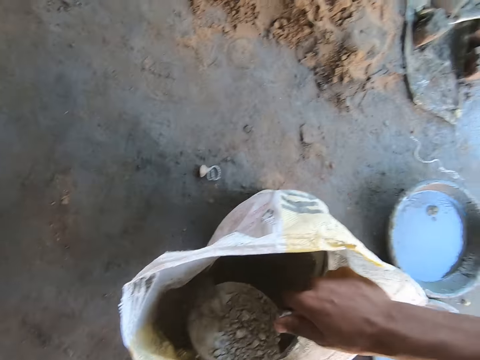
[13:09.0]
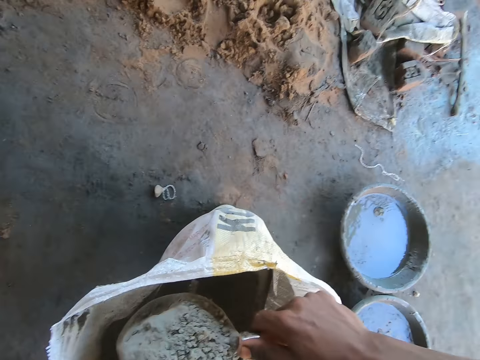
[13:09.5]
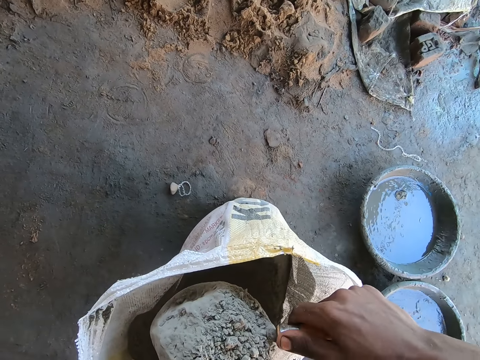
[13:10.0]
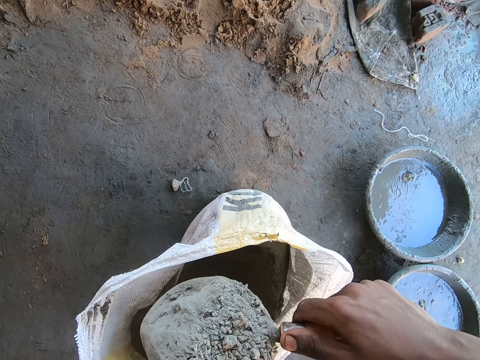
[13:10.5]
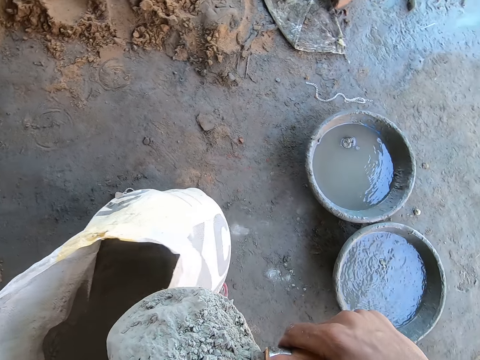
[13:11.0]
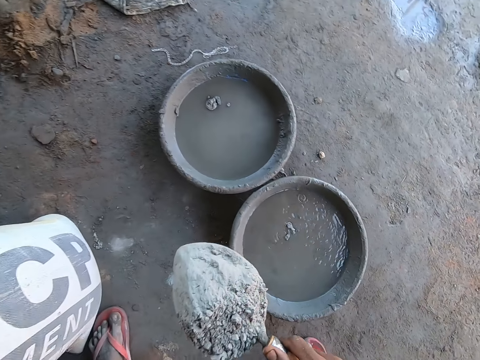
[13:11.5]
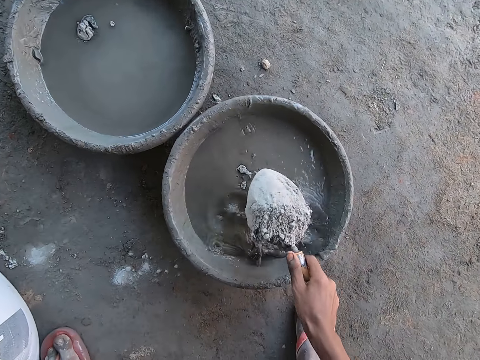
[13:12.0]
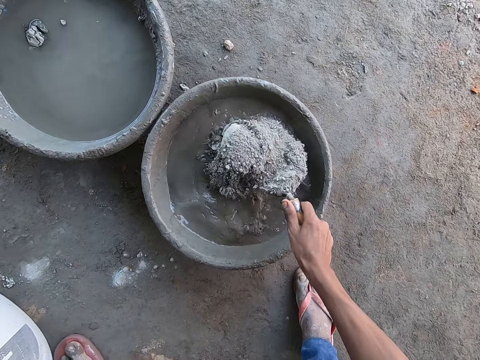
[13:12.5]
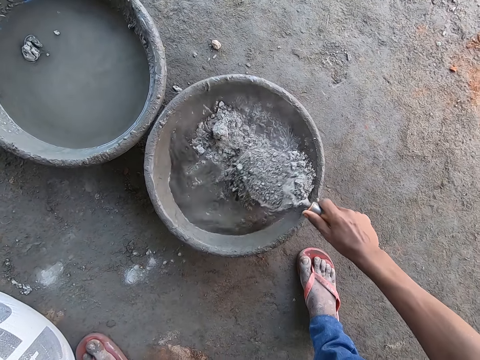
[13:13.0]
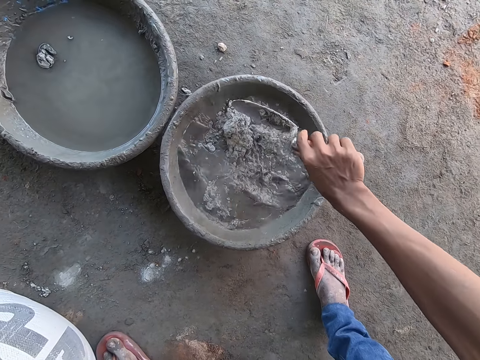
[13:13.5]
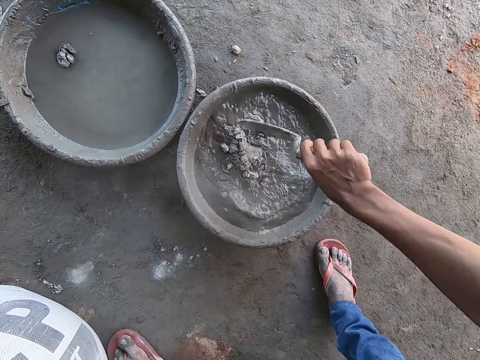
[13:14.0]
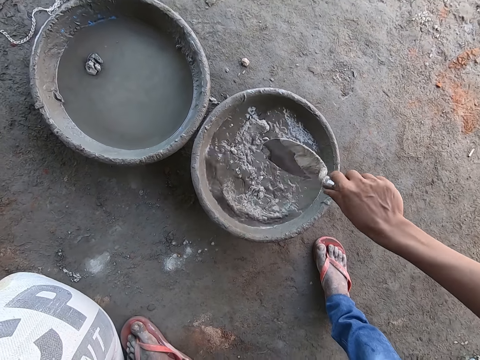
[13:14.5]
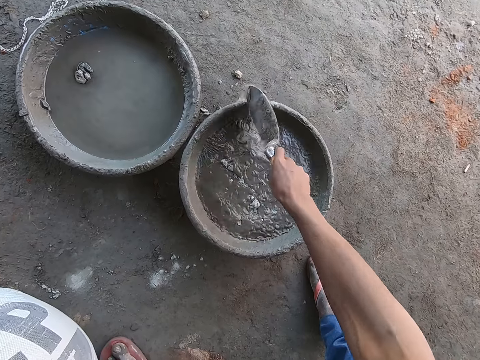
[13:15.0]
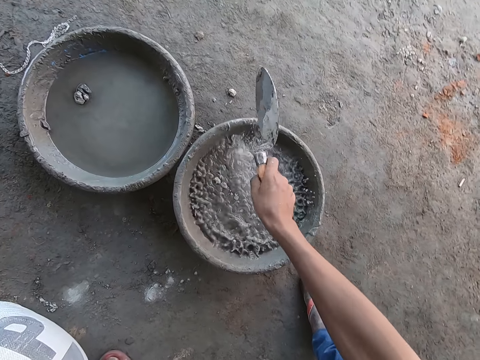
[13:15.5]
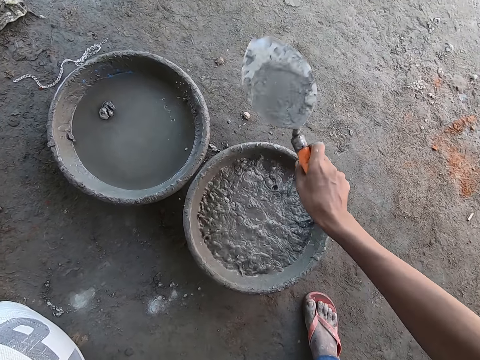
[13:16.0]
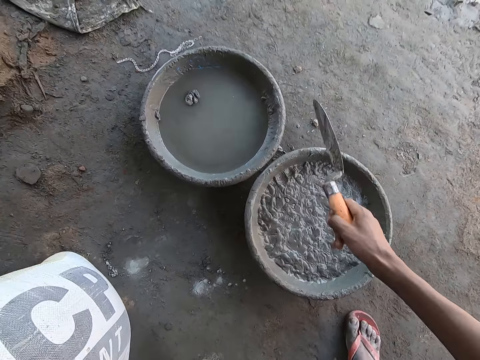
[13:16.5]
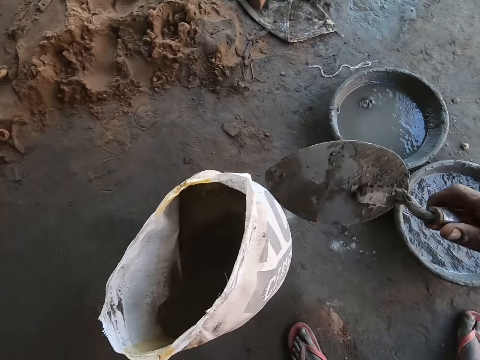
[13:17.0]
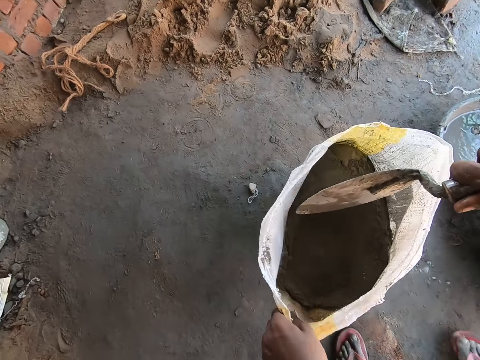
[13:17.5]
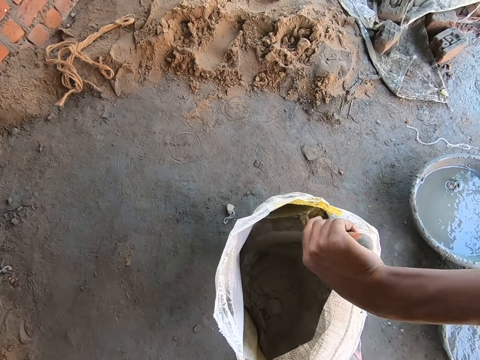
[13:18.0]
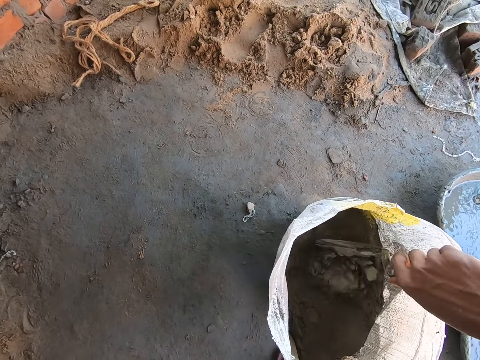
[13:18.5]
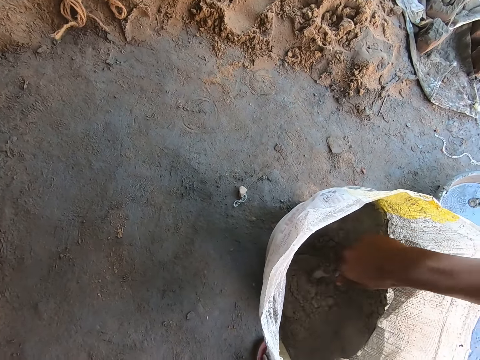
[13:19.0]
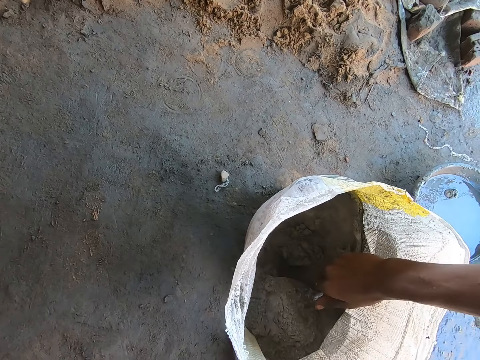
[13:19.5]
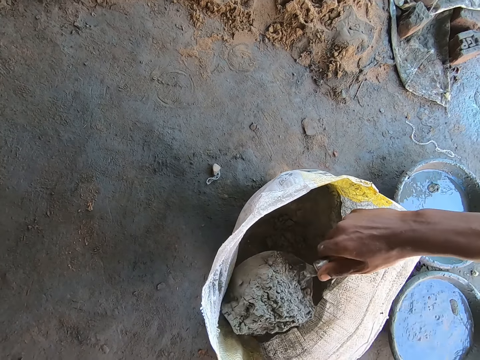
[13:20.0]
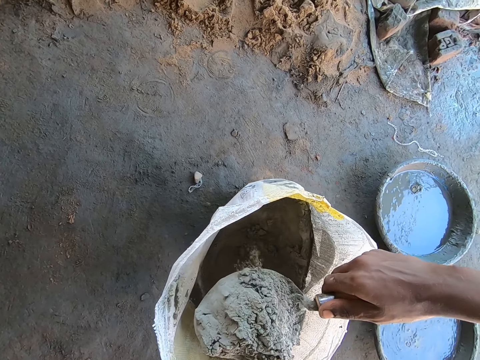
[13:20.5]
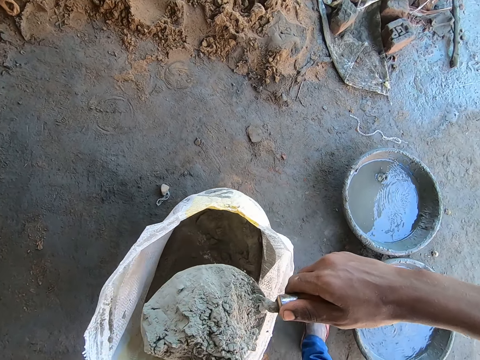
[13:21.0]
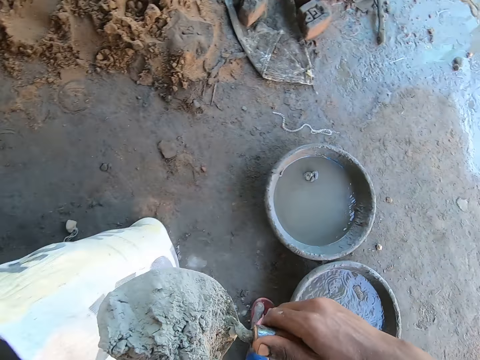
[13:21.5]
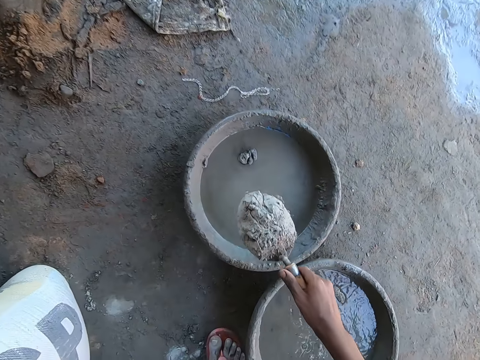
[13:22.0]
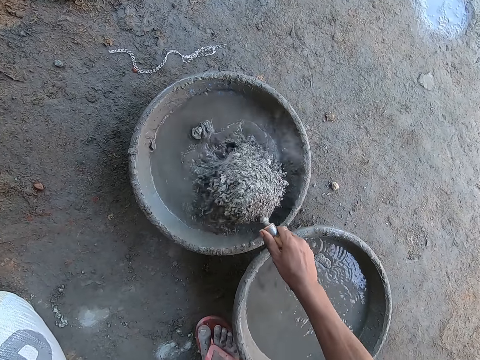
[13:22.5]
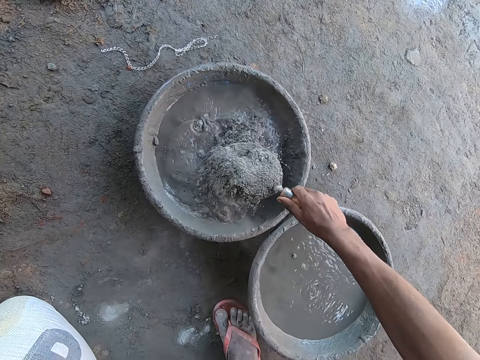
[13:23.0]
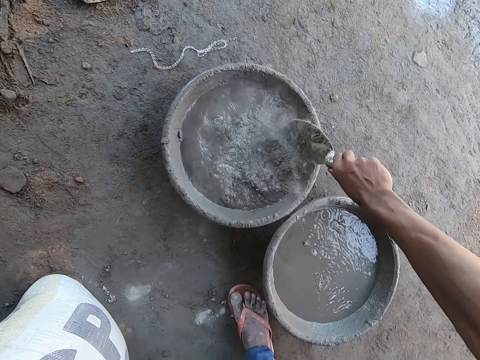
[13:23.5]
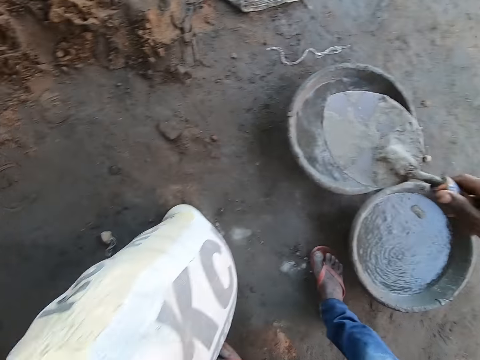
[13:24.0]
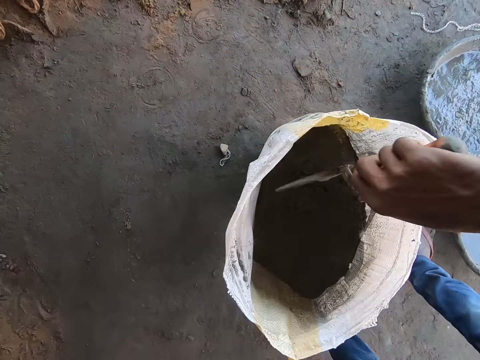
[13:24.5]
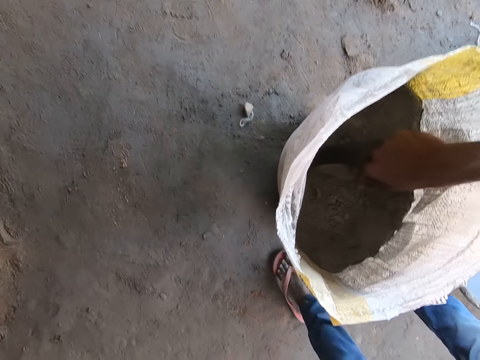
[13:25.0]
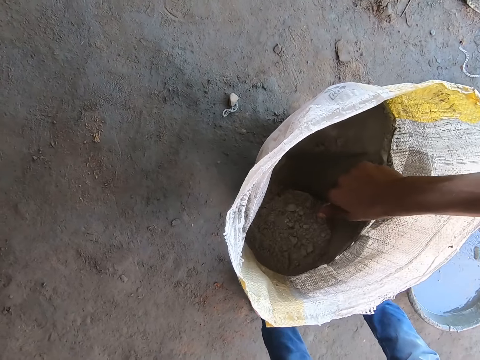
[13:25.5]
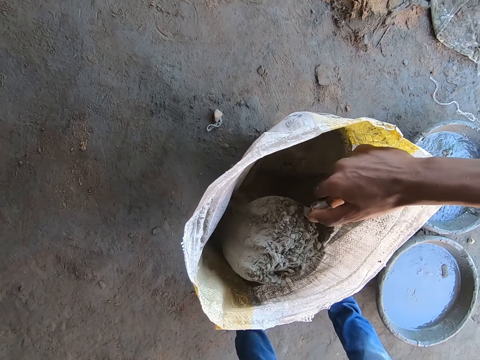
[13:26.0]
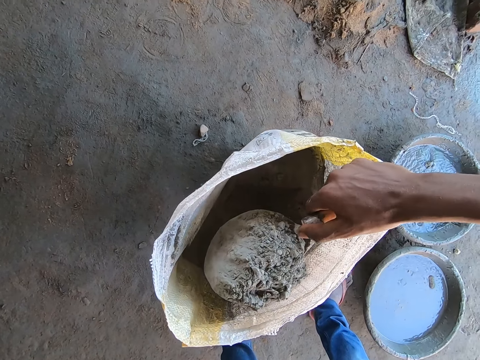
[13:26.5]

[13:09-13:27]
The camera wearer pours the cement in the head pan with the hand trowel in his right hand. He moves the cement in the head pan with the hand trowel in his right hand. He hits the hand trowel on the head pan with his right hand. He holds the sack with his left hand. He moves the cement. He takes cement from the sack with the hand trowel in his right hand. He pours the cement in the head pan with the hand trowel in his right hand. He takes cement from the sack with the hand trowel in his right hand.

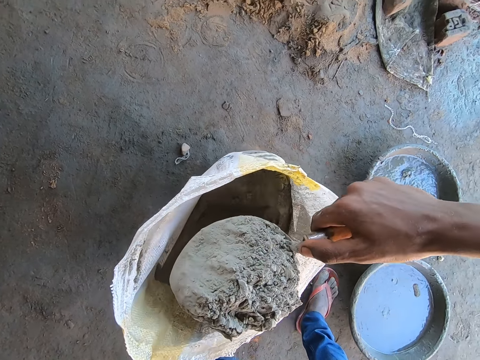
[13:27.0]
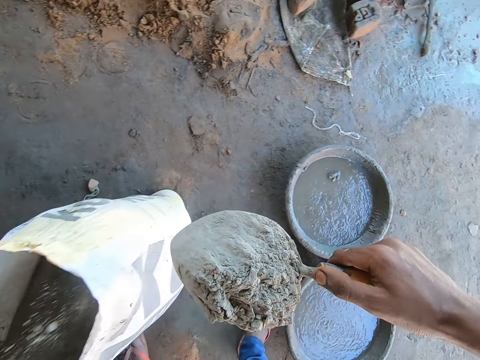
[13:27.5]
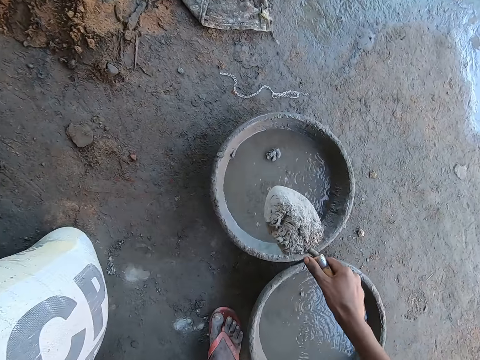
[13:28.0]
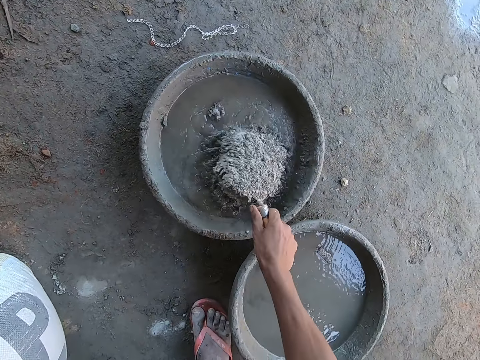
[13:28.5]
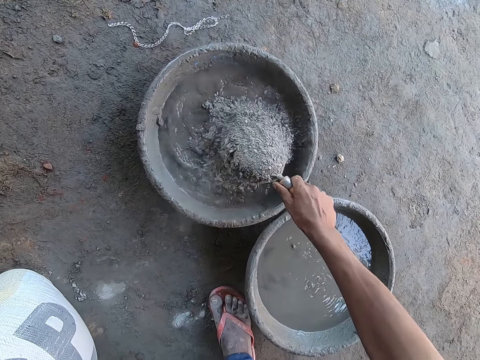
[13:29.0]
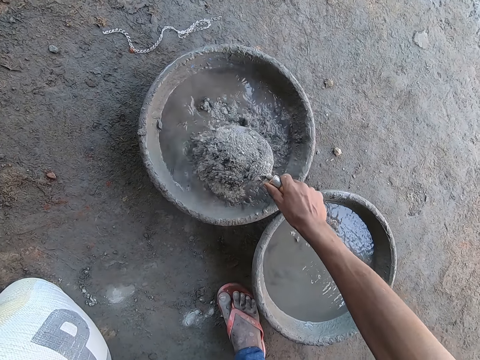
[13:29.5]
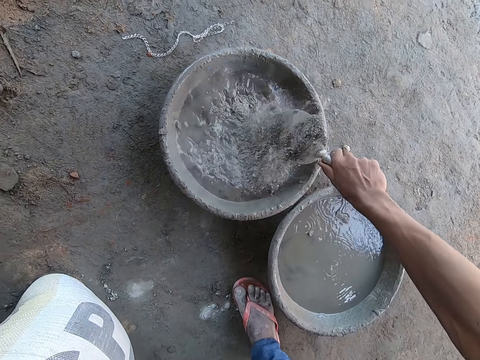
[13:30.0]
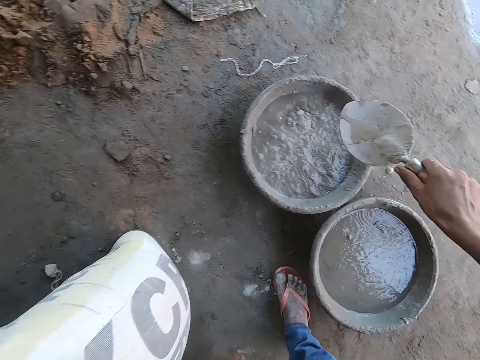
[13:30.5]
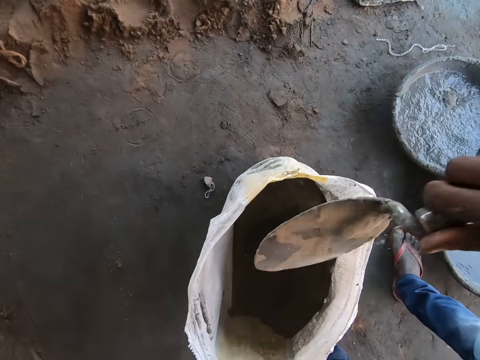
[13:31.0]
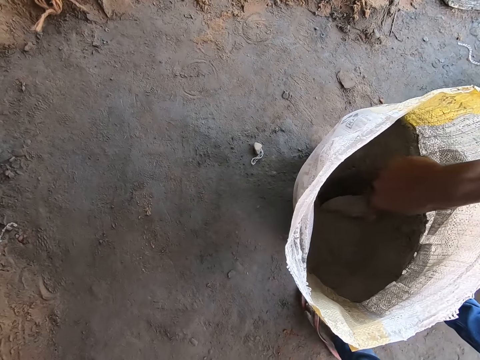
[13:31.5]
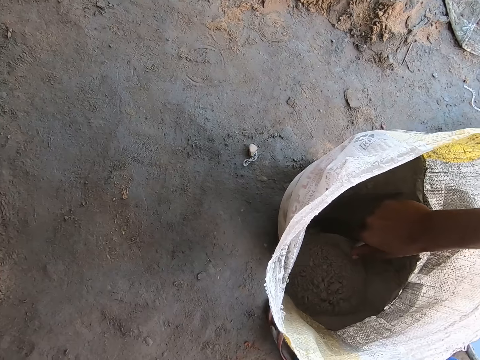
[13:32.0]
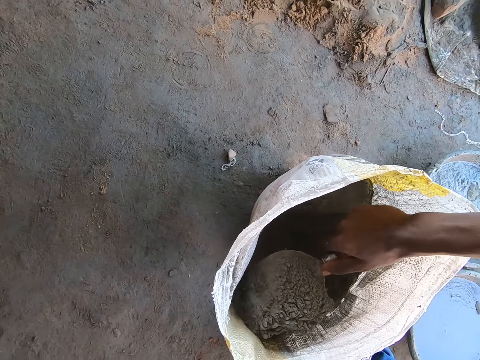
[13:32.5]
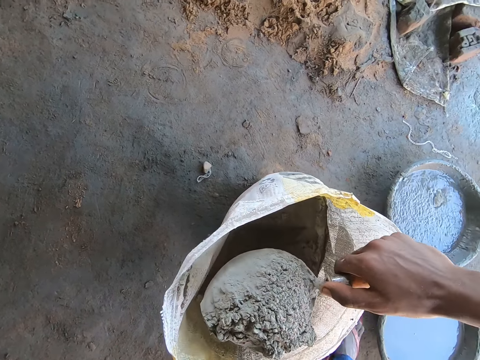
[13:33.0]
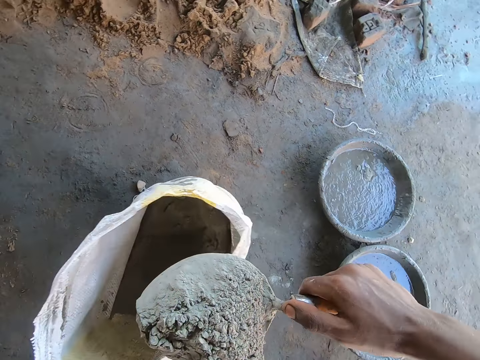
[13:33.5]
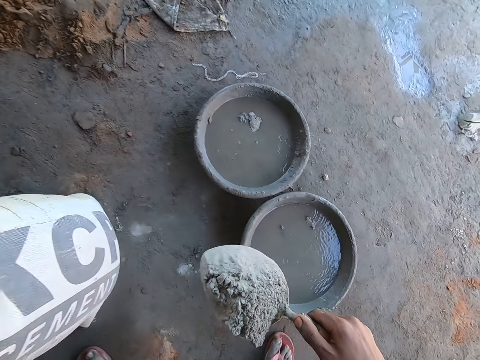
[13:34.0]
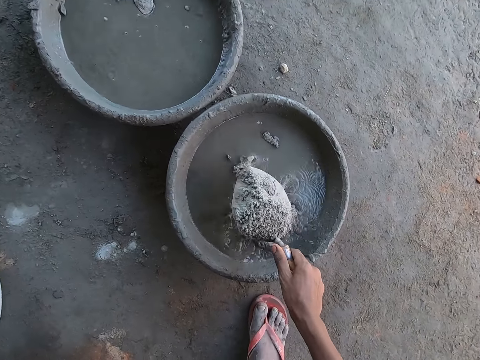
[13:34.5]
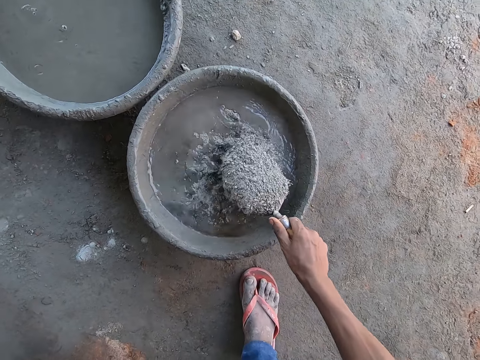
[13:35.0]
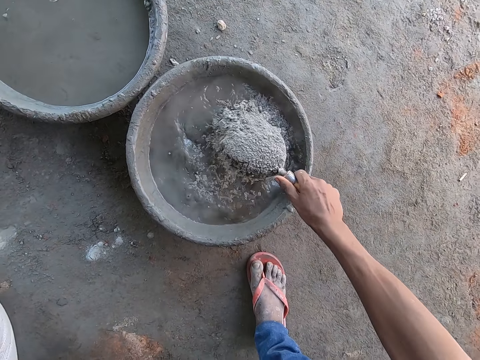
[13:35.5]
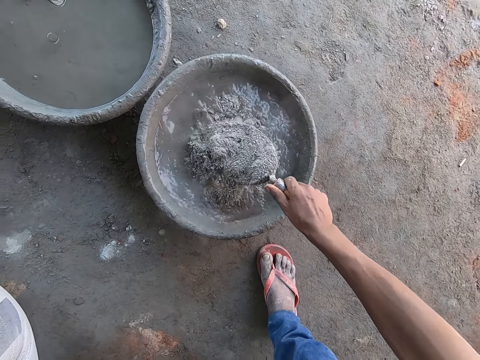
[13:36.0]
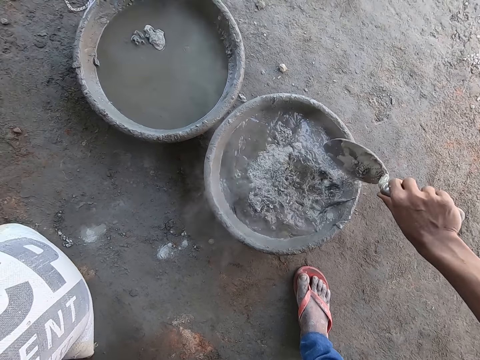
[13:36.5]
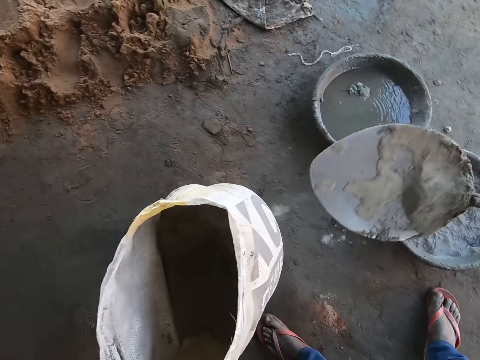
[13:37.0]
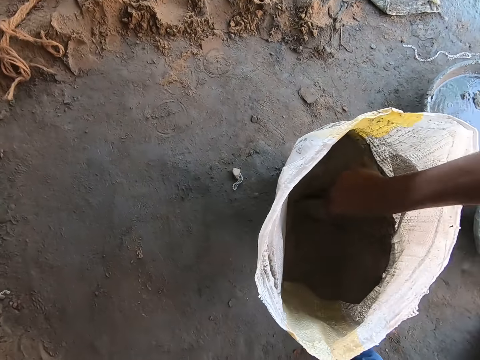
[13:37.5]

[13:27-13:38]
The camera wearer pours the cement in the head pan with the hand trowel in his right hand. He takes cement from the sack with the hand trowel in his right hand. He pours the cement in the head pan with the hand trowel in his right hand.
